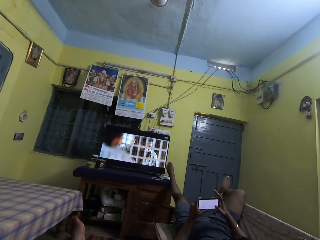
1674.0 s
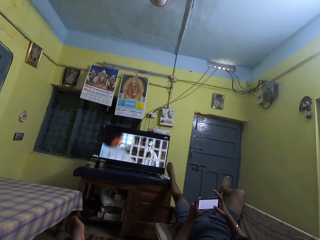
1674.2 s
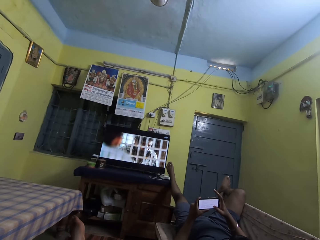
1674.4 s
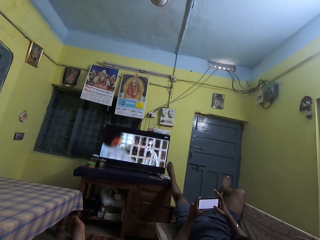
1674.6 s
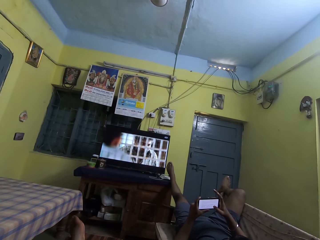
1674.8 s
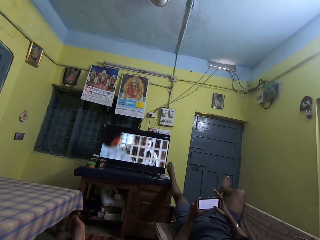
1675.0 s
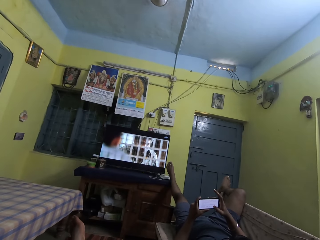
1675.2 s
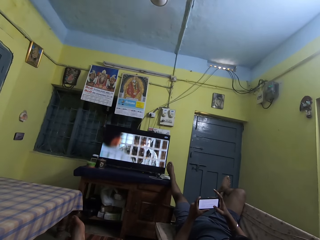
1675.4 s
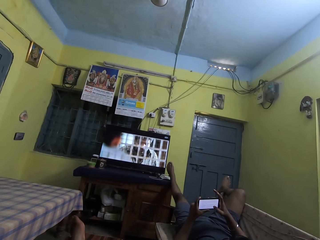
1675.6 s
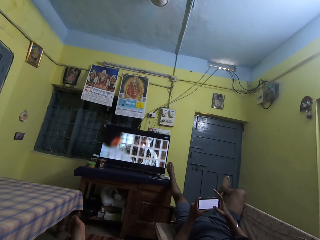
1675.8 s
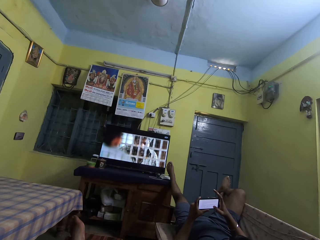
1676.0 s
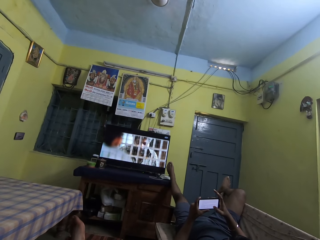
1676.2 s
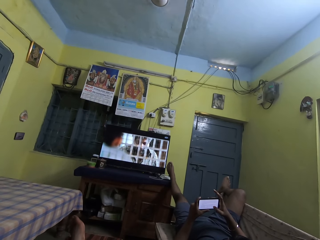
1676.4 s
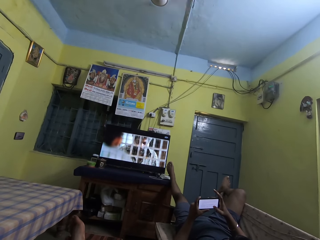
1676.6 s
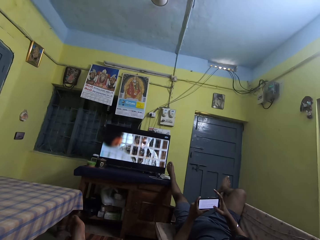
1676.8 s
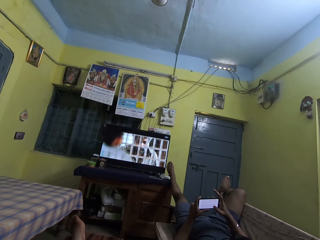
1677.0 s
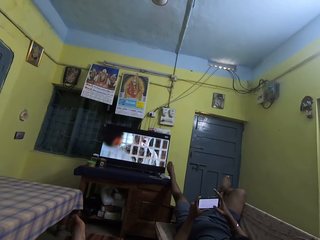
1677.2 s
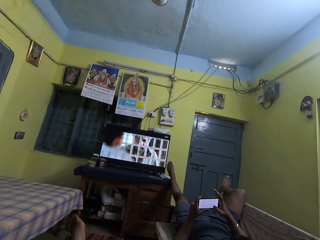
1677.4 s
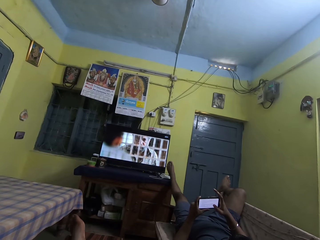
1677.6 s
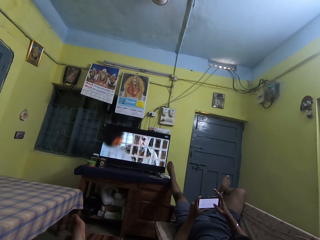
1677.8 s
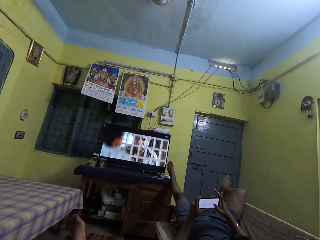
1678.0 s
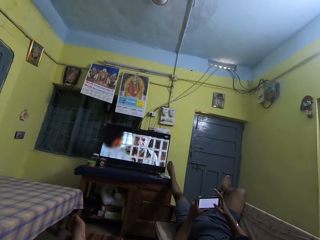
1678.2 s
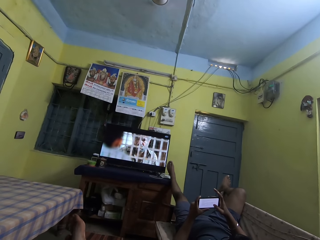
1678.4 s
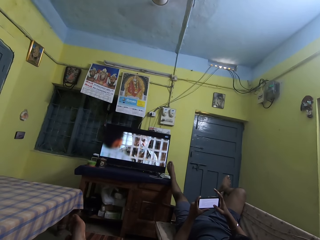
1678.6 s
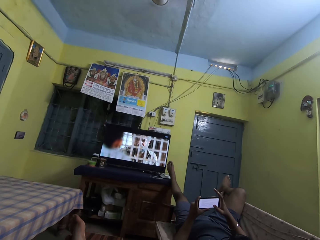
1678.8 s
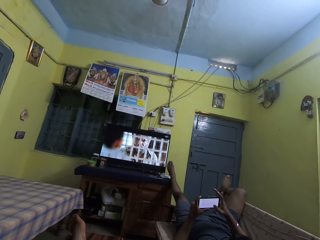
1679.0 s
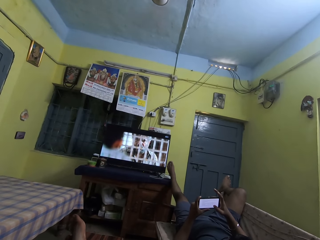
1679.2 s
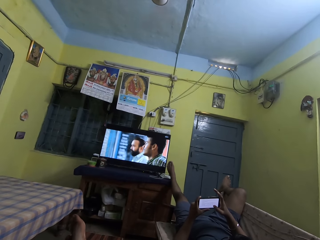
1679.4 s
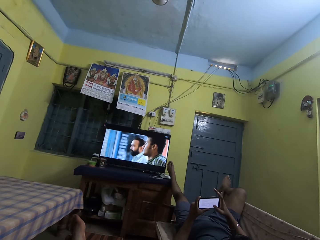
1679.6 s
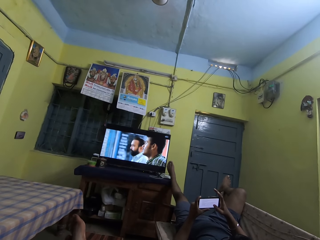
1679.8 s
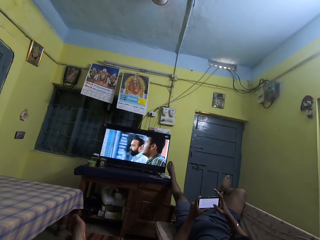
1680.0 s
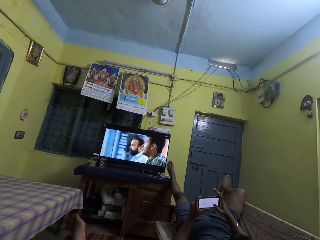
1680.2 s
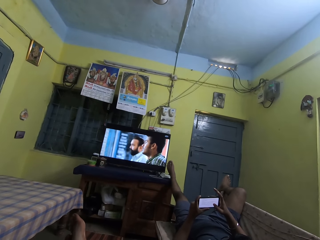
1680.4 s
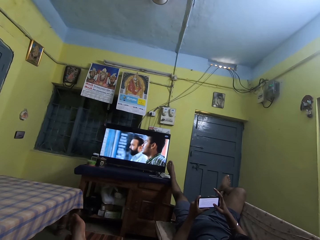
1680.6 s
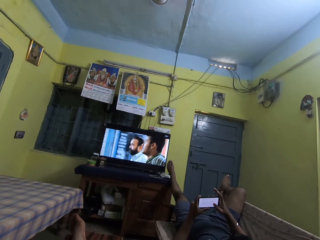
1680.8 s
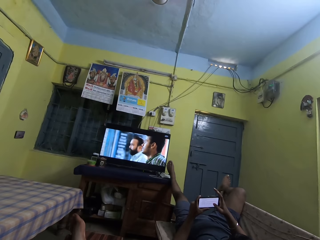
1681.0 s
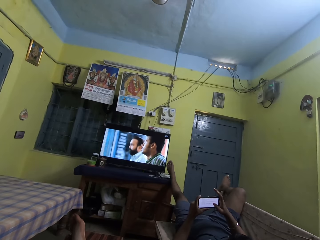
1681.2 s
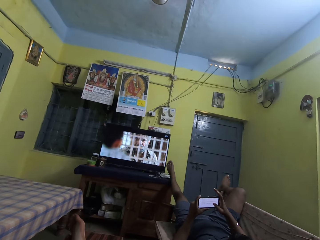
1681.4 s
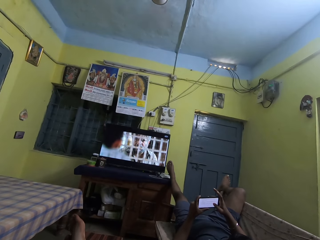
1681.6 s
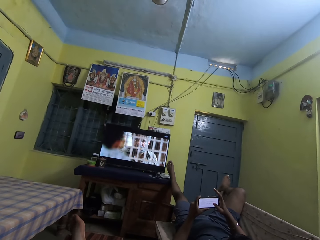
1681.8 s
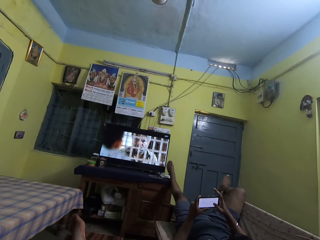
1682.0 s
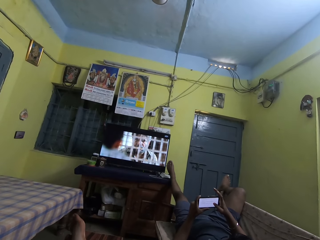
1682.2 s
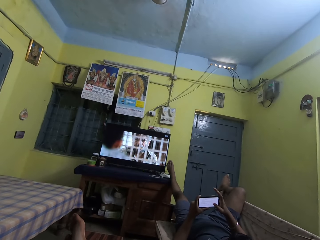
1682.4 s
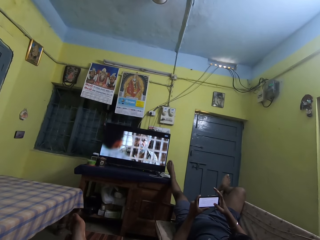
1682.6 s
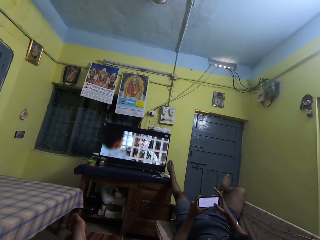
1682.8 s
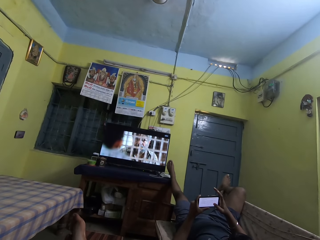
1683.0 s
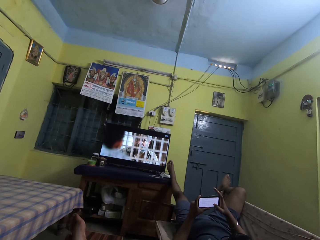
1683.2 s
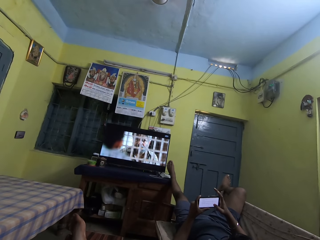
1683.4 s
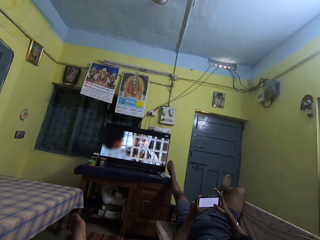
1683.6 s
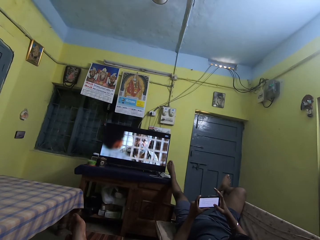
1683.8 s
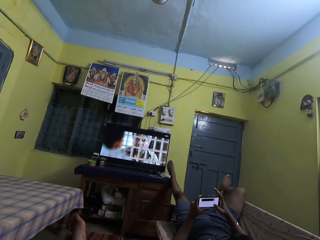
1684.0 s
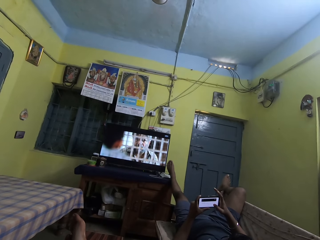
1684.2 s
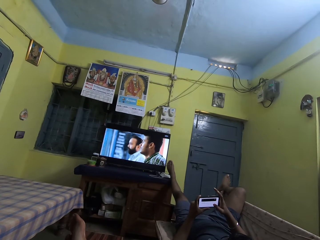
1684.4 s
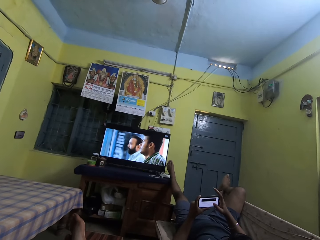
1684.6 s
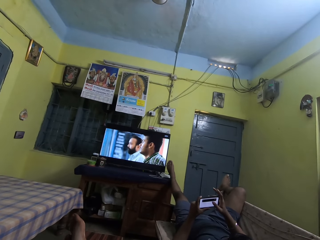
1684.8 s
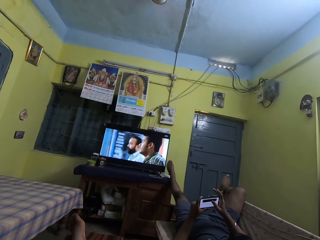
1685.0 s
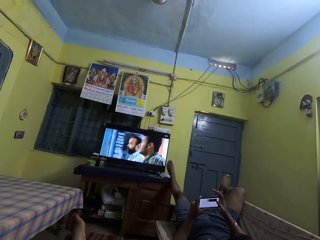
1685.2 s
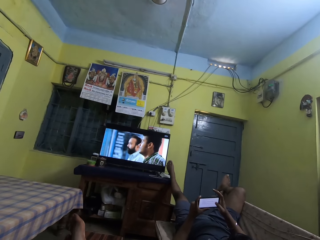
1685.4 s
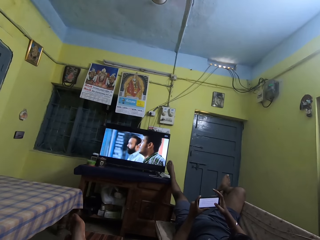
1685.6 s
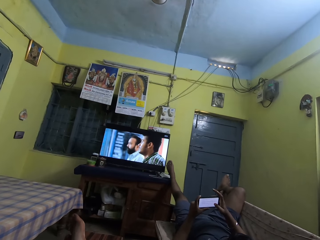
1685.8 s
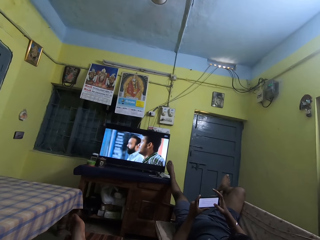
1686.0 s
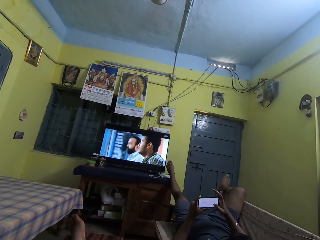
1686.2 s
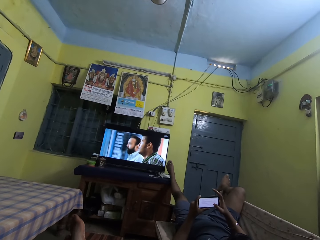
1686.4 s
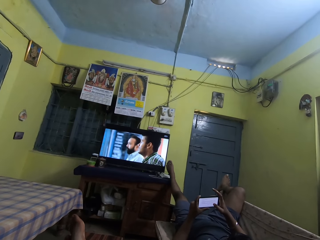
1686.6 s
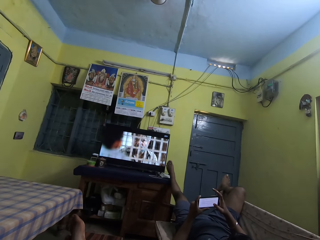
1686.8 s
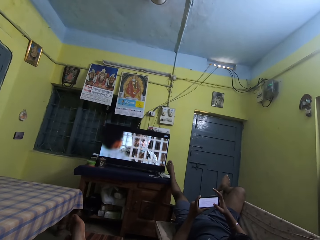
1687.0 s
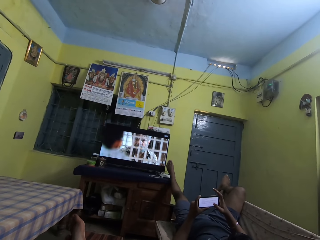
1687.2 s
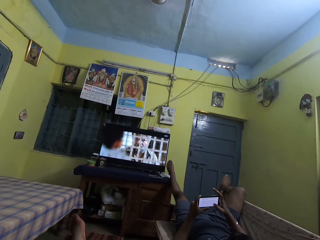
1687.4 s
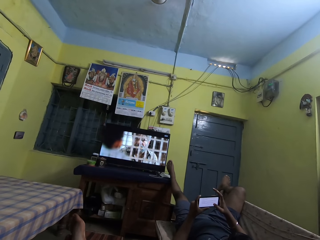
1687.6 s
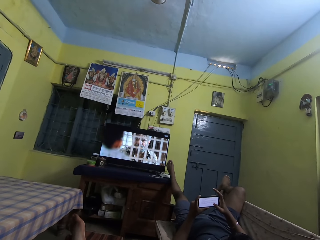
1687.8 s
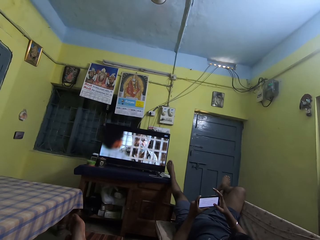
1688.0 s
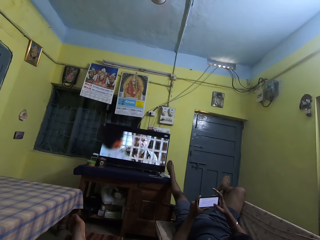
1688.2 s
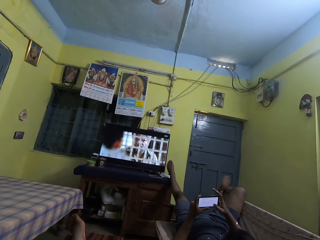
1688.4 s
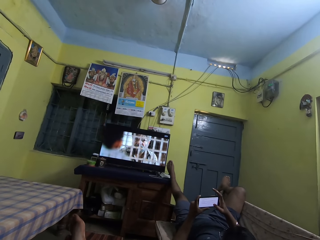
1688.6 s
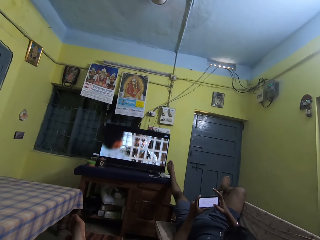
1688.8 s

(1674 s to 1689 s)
The man scrolls through the screen of the phone with his right thumb. He scrolls through the screen of the phone with his right thumb again. He swipes an icon to the right on the phone screen with his right thumb.

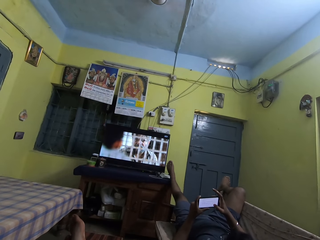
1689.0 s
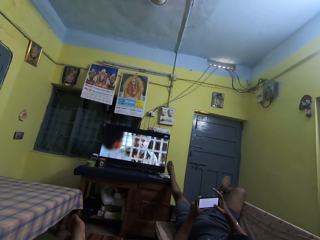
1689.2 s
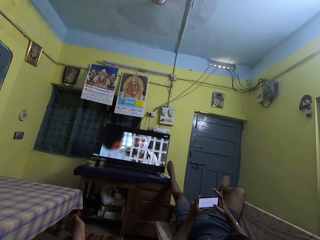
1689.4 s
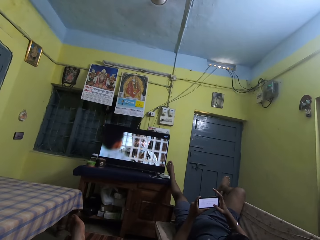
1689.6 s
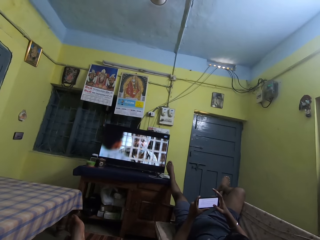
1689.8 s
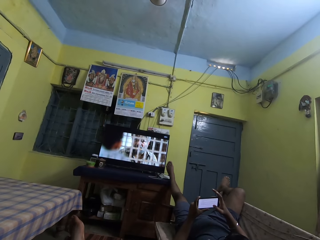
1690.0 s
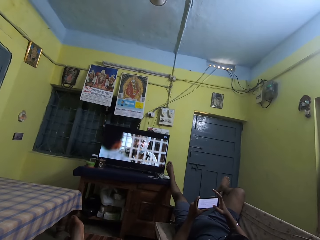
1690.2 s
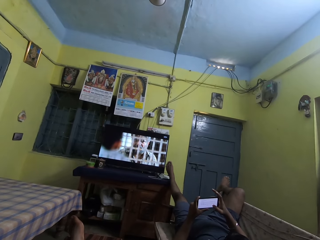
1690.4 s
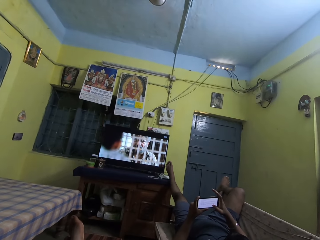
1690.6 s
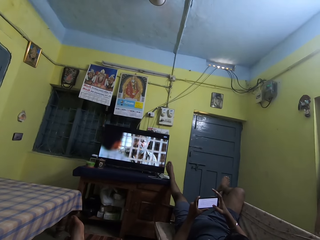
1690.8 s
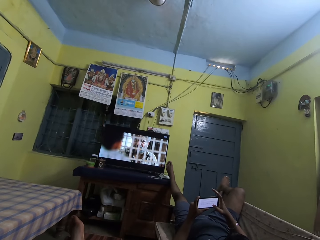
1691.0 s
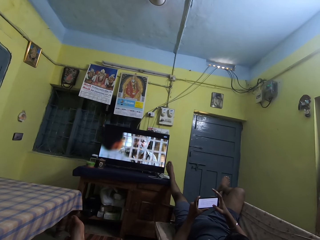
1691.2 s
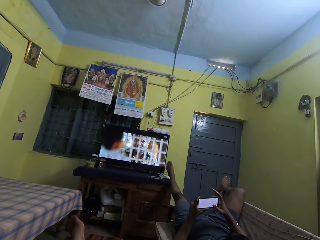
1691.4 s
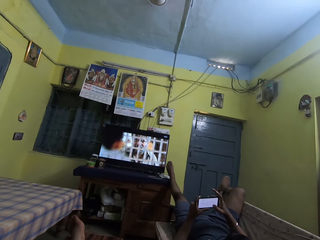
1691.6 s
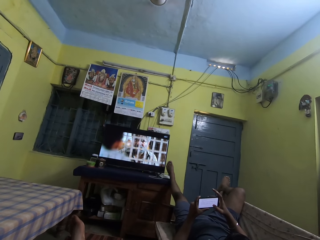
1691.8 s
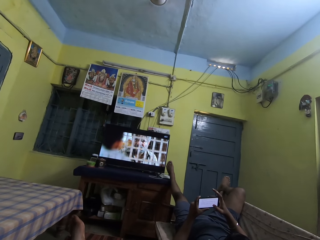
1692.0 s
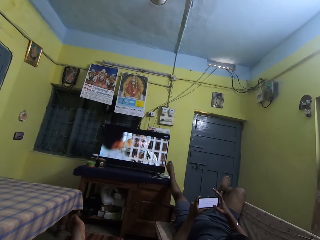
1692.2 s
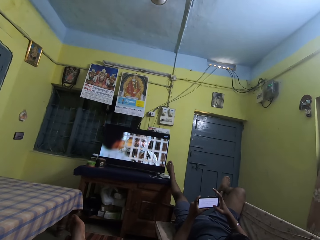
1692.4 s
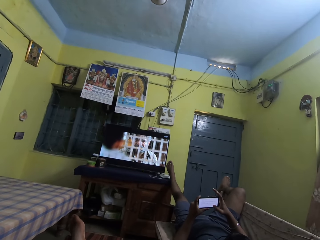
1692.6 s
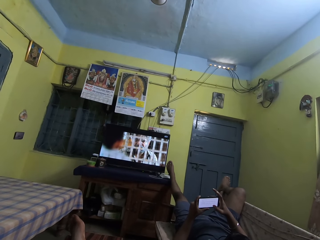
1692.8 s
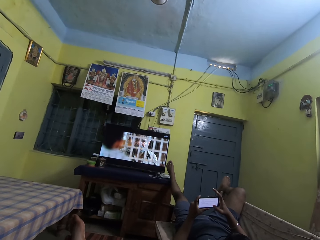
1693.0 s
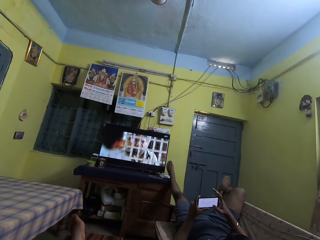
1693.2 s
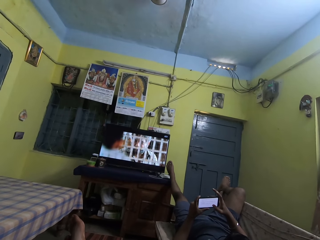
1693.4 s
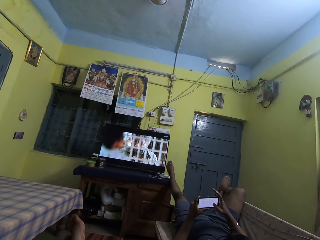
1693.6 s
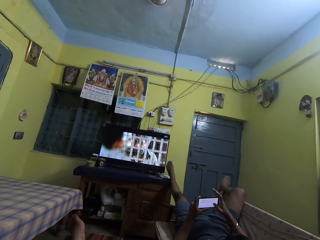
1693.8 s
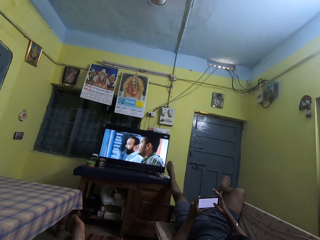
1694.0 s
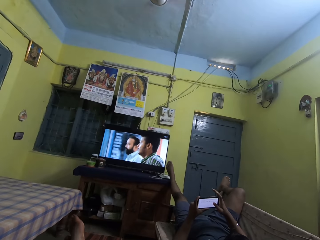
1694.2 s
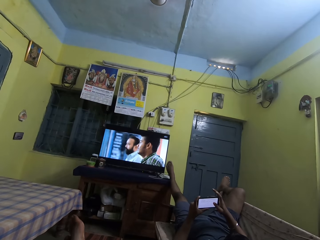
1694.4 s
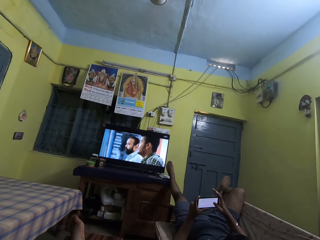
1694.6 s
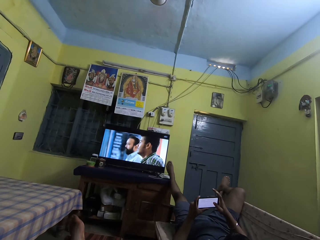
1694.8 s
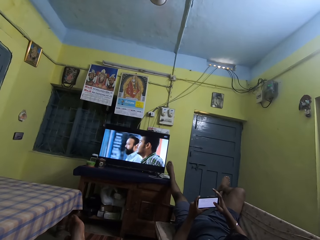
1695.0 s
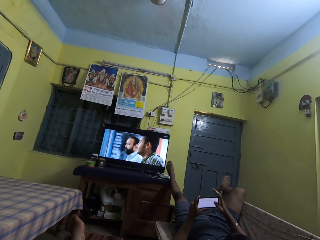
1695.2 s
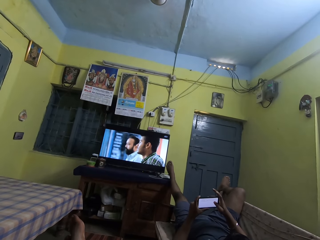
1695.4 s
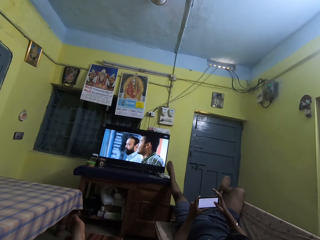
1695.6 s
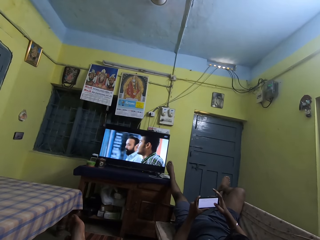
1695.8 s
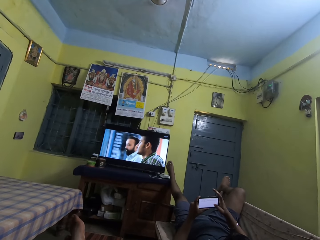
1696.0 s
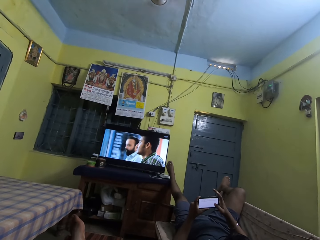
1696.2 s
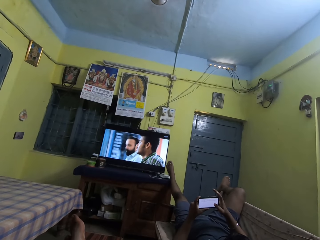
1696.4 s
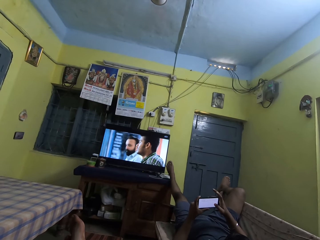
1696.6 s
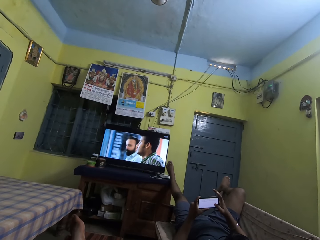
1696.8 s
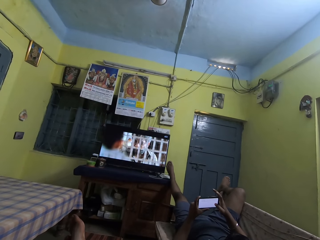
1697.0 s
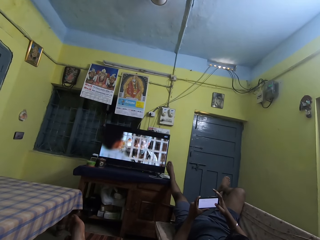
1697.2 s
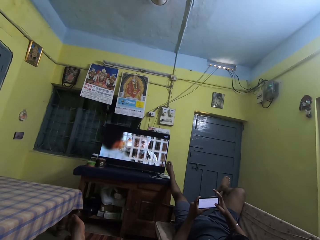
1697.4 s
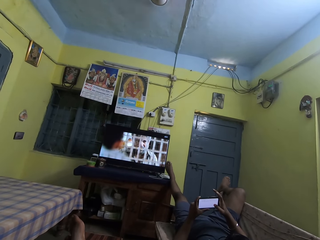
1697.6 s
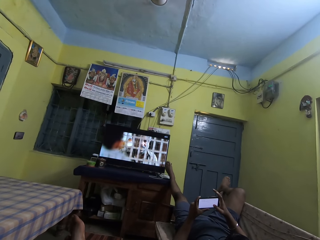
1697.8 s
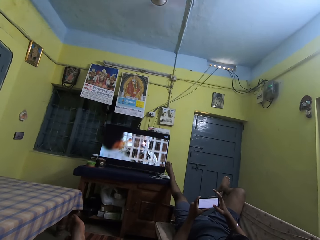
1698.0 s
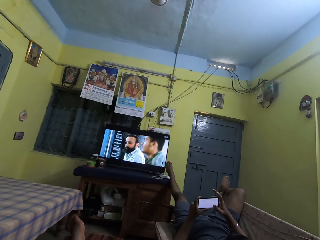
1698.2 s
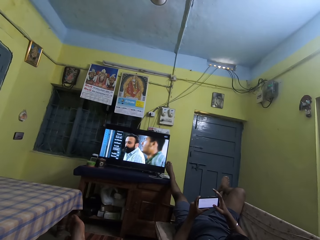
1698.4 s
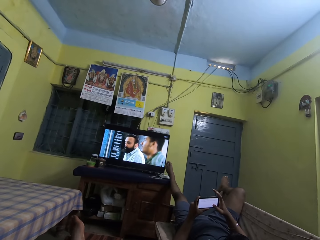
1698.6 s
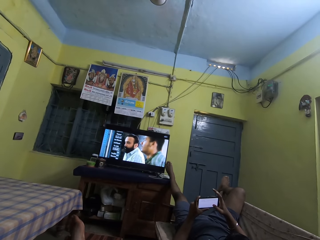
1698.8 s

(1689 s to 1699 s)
The man scrolls through the screen of the phone with his right thumb.
